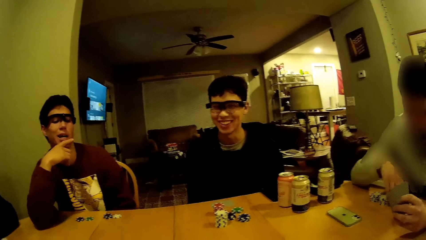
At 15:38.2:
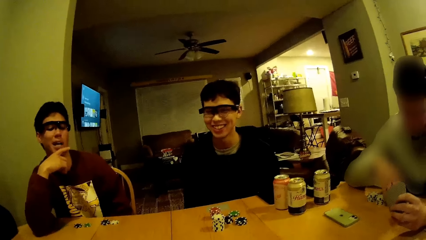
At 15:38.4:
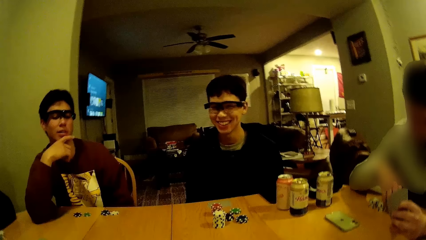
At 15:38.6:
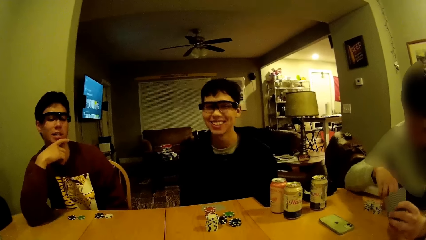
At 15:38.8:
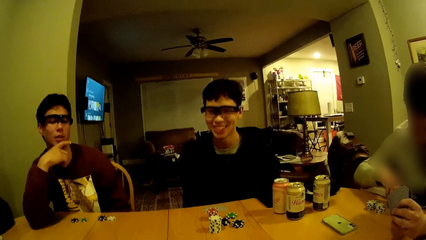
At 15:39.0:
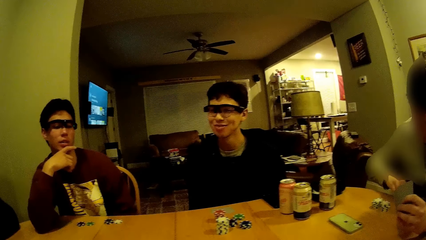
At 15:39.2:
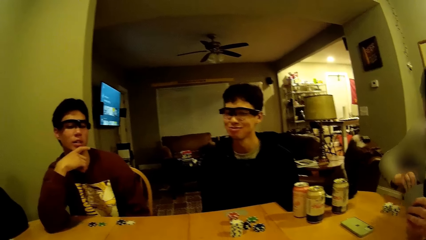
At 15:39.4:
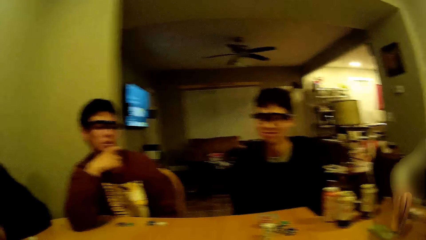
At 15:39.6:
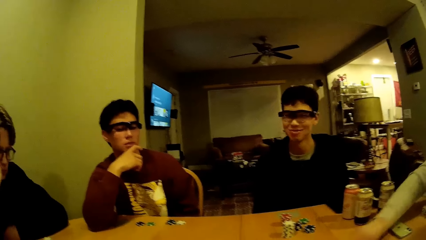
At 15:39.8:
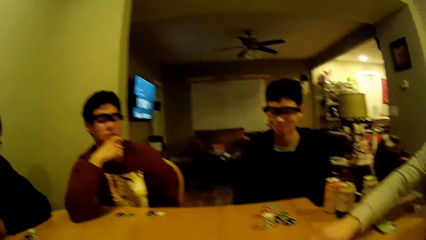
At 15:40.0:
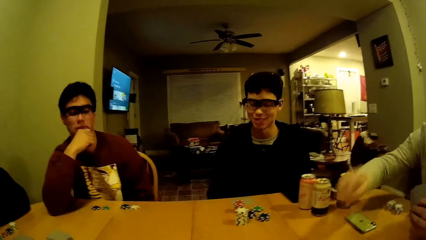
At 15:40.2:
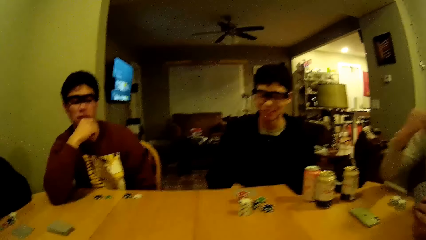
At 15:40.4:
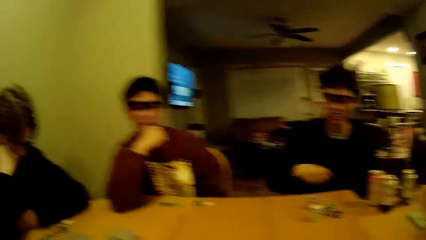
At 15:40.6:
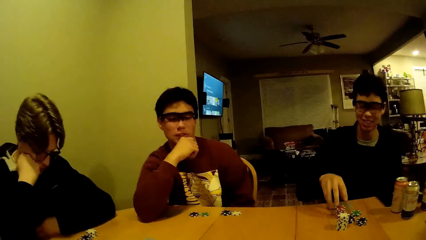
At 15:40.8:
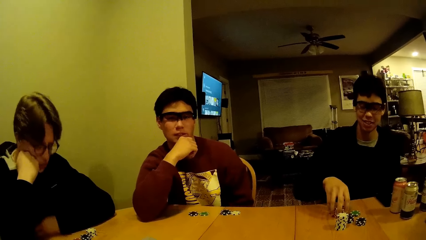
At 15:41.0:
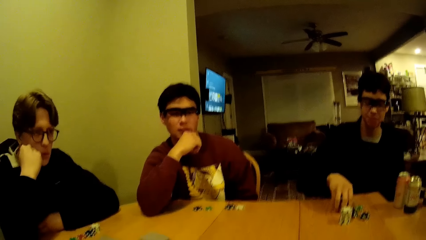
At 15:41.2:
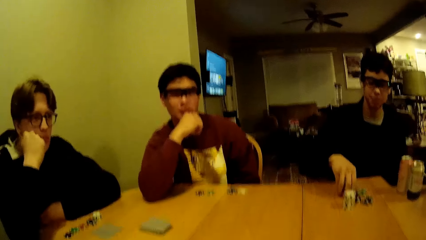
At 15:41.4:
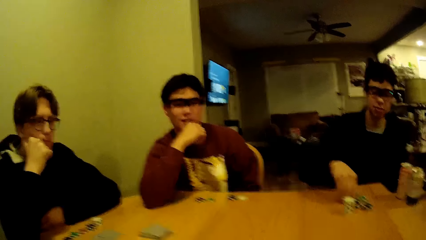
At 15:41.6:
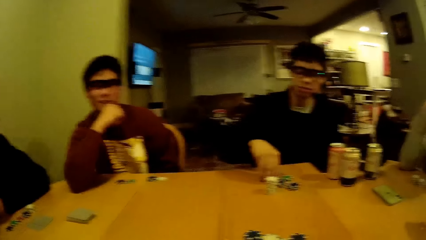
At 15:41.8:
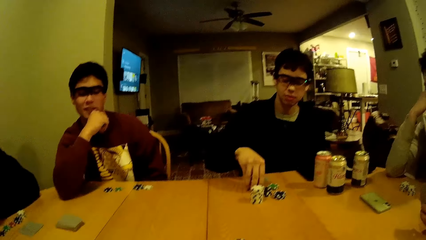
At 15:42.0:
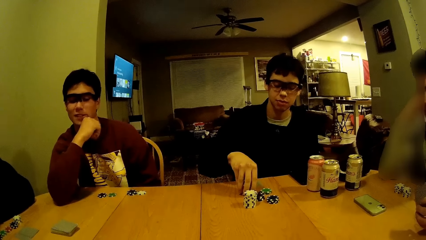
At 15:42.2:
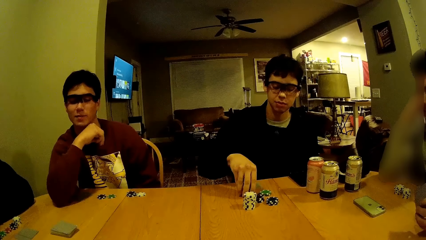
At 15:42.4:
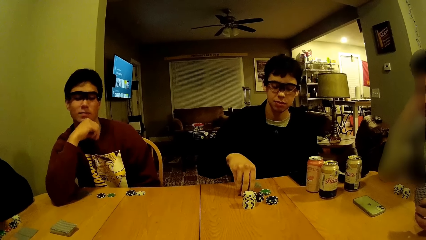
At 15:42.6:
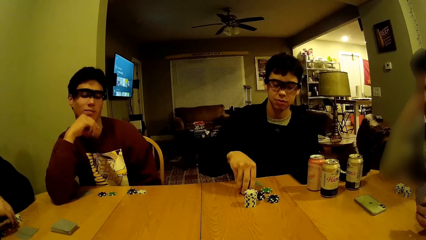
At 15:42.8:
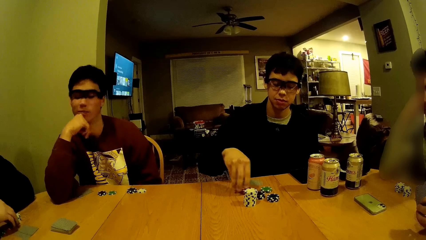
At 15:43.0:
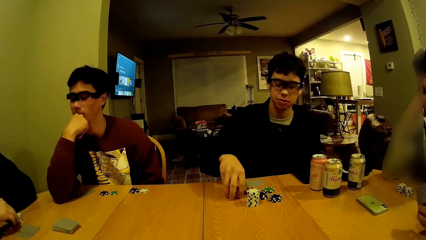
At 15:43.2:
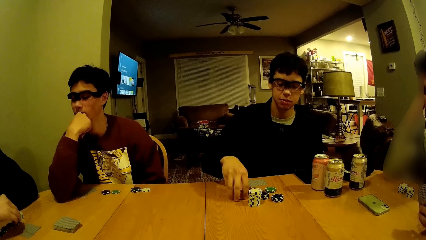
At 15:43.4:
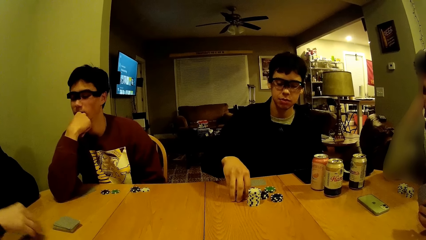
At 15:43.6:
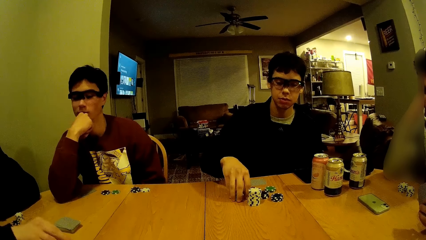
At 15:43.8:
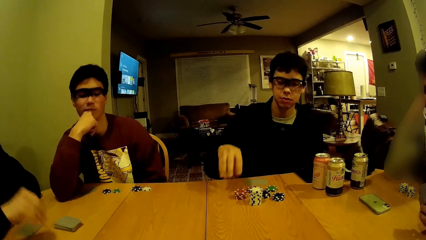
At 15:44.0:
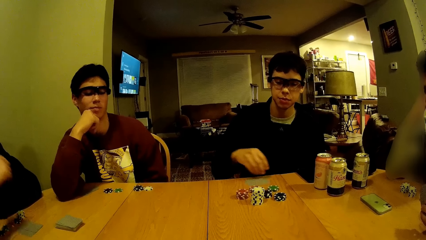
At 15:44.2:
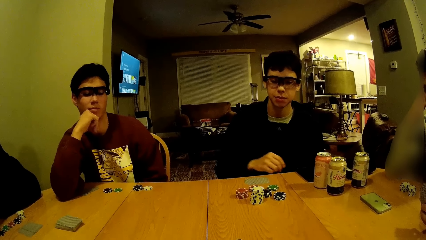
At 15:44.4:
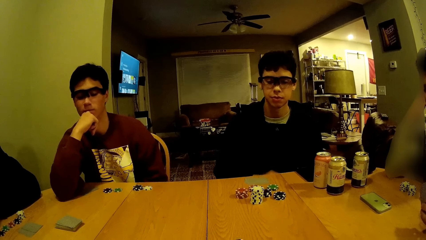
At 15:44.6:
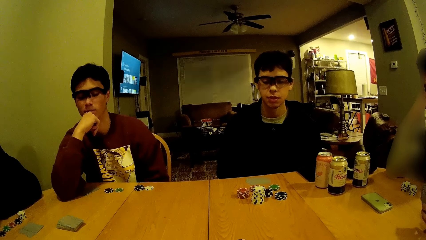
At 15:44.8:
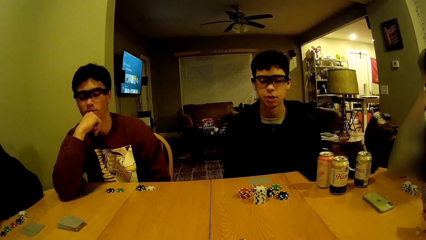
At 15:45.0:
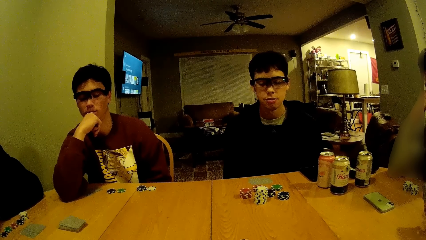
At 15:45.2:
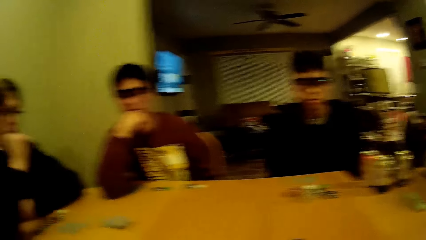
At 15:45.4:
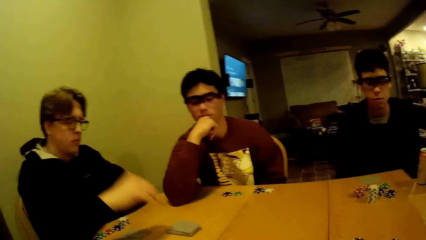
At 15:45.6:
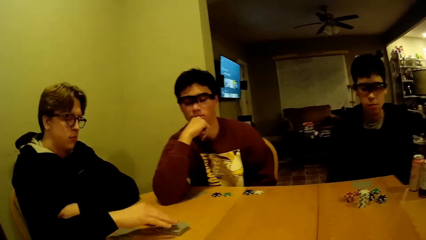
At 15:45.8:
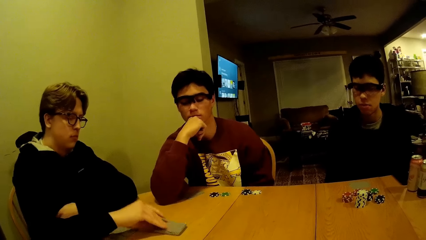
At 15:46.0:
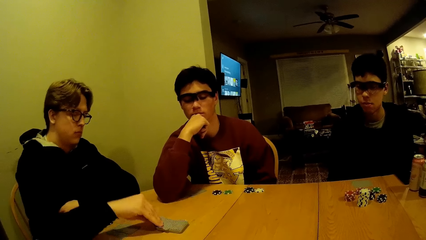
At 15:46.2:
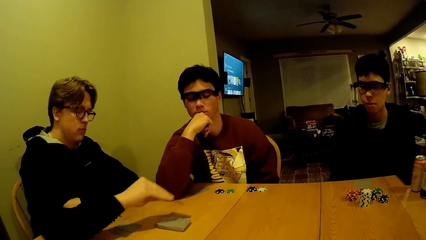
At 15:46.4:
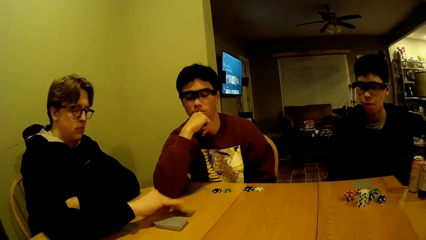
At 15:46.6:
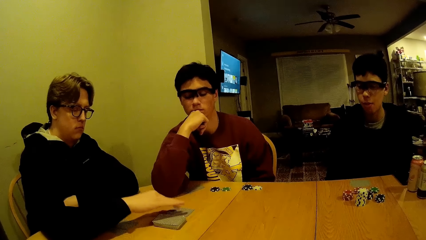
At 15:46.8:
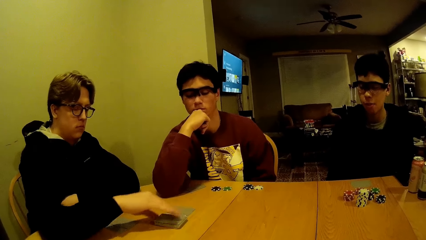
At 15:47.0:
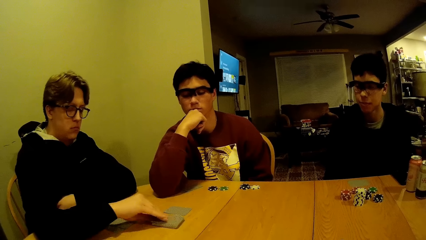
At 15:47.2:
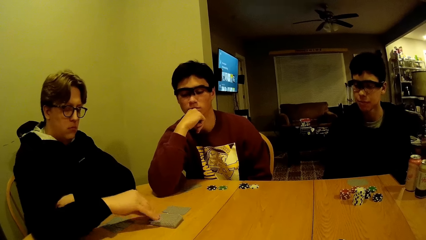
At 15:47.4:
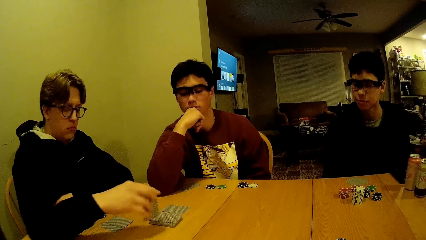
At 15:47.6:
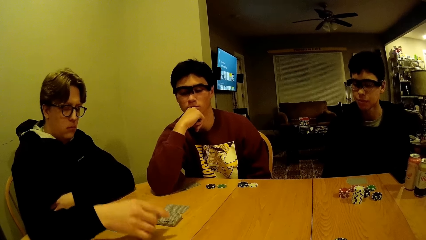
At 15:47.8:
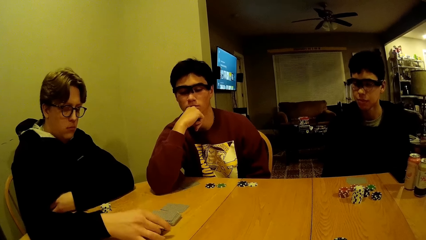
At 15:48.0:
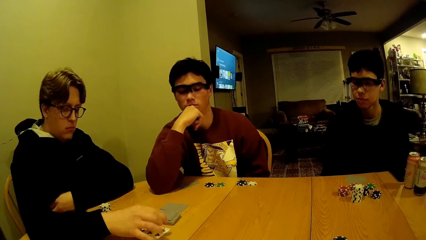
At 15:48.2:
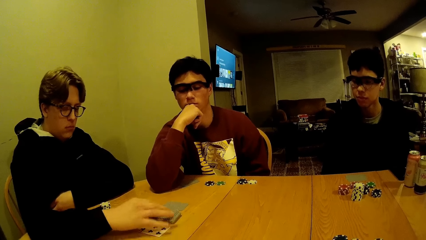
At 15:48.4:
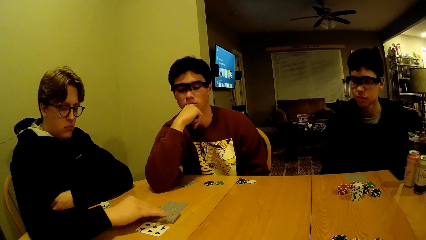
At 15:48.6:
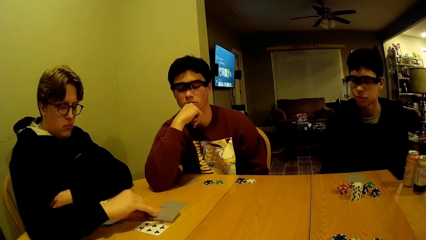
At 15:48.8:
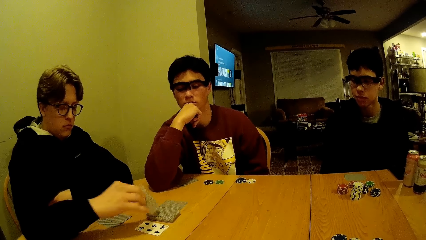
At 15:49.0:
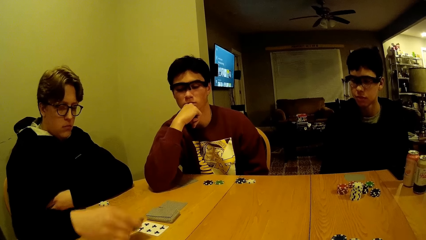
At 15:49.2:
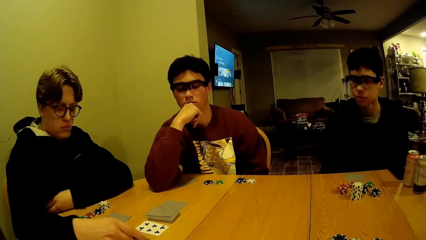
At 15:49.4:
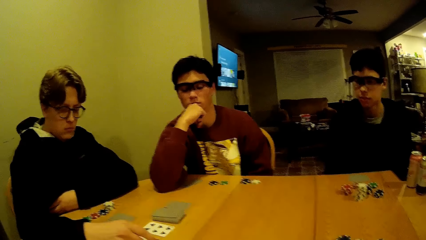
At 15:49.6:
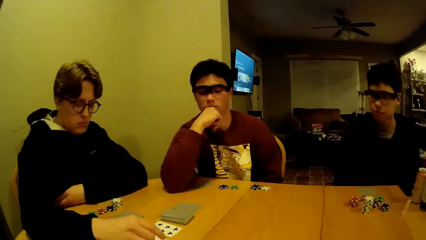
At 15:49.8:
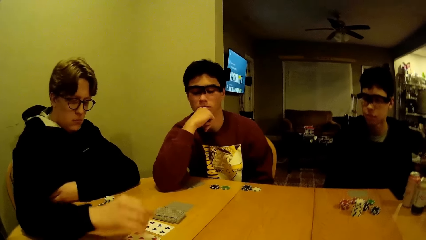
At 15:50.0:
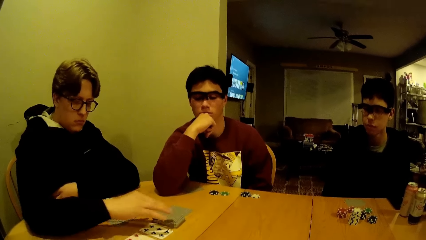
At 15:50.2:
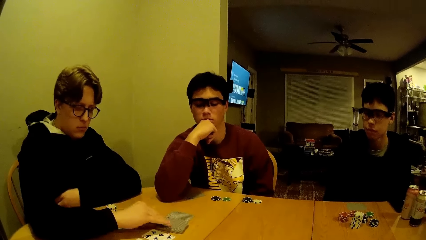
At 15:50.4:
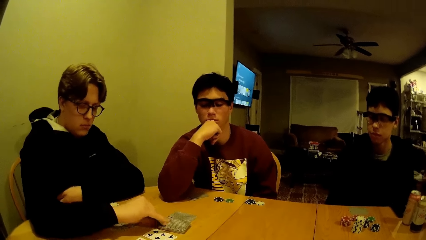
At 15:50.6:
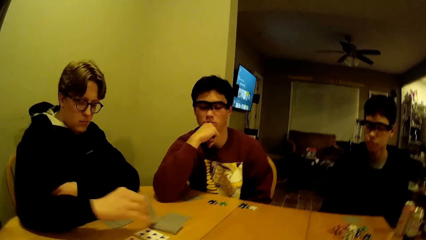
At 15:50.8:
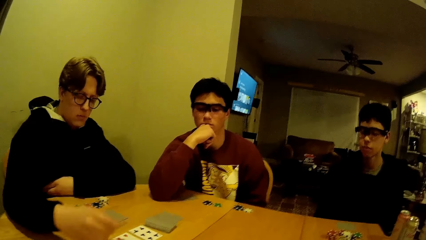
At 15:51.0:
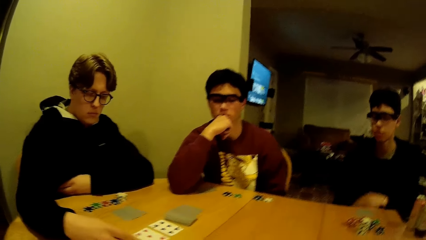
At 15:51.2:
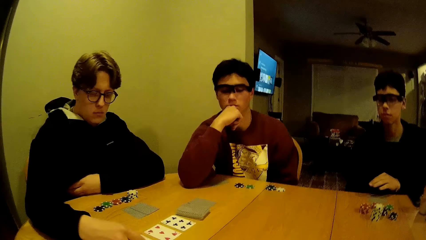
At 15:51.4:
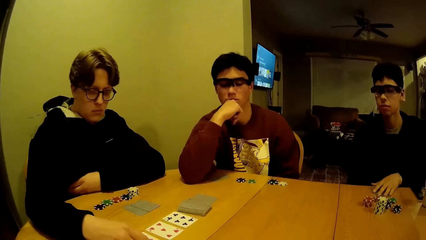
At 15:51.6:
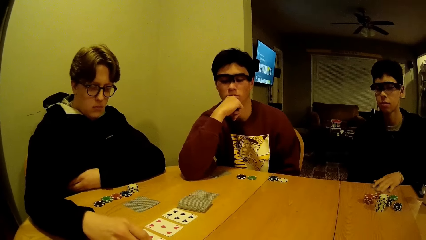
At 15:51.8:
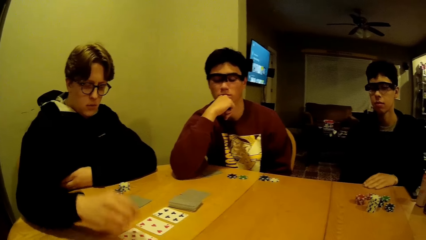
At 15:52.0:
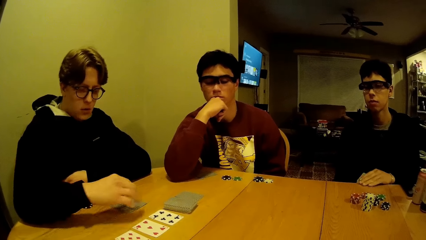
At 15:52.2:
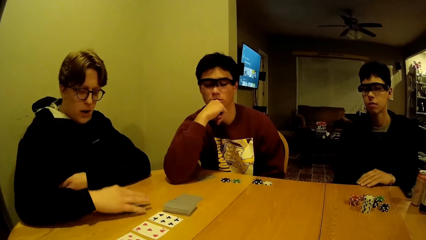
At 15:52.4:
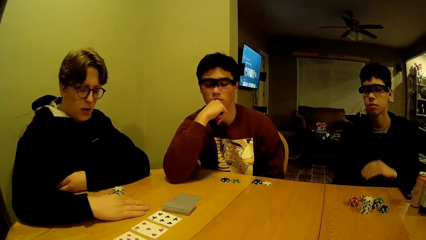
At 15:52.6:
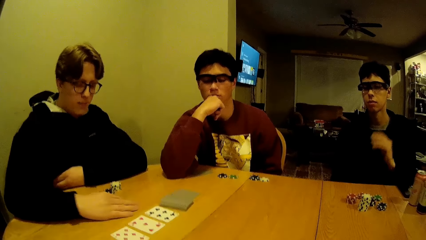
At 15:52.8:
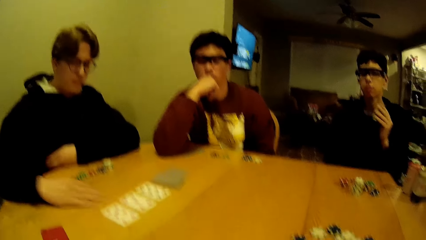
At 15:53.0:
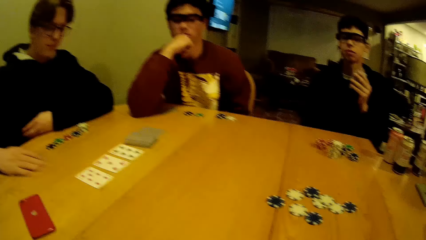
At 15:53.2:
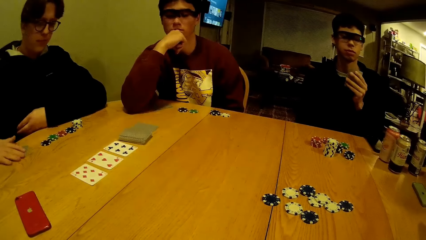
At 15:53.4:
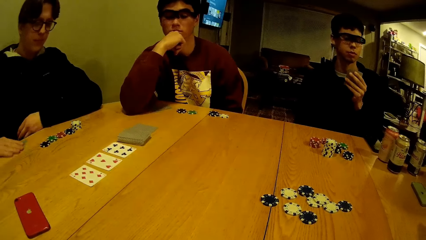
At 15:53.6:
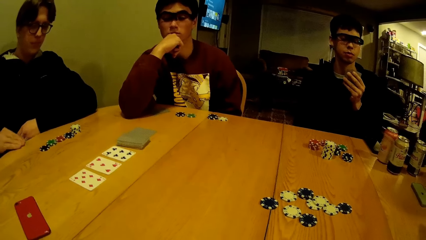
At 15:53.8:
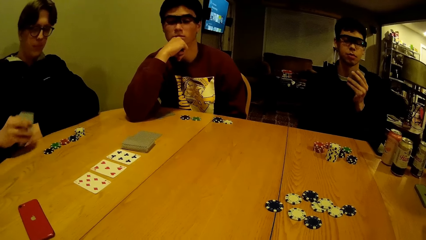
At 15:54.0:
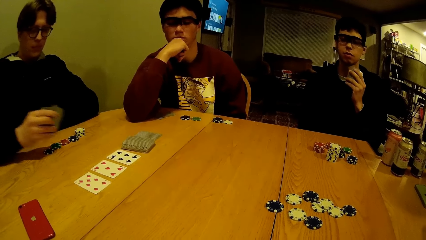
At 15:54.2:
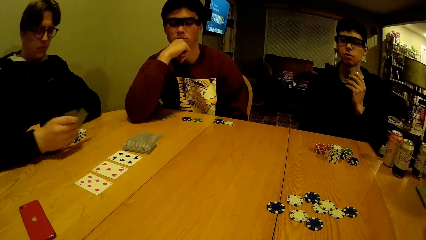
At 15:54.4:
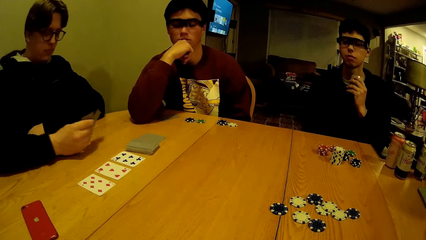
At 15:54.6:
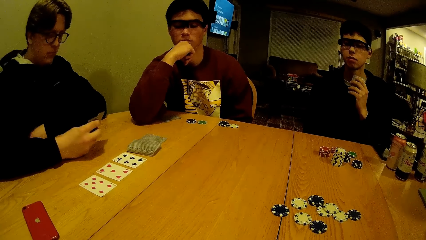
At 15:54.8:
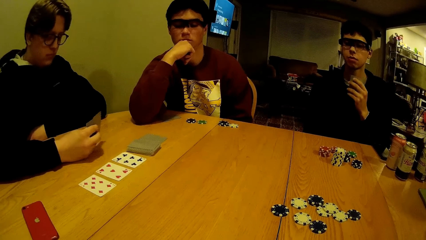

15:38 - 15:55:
A man picks some game disks from his portion of disks on the table. He drops the game disks or cards at the centre of the table. Another man arranges some portions of his game disks on the table with his right hand. A third man picks some game disks from his portion of disks on the table and pushes the game disks forward. He shuffles his portion of cards on the table with his right hand. The second man picks up his portion of cards on the table with his left hand. The third man picks up some portion of his cards on the table with his right hand.
